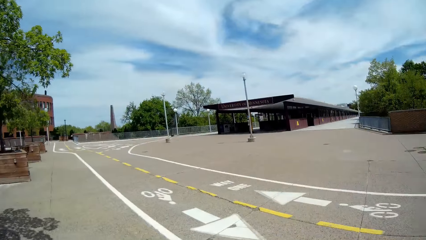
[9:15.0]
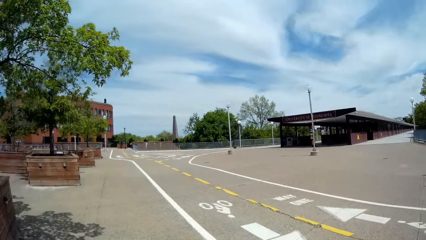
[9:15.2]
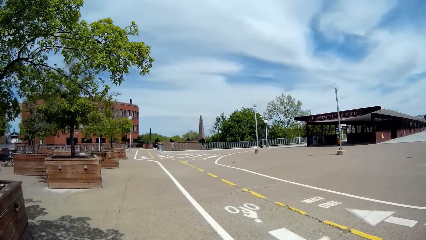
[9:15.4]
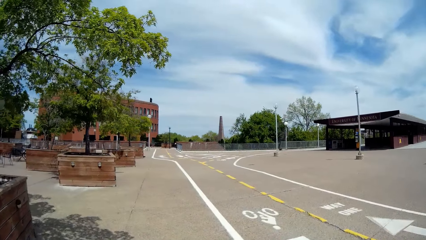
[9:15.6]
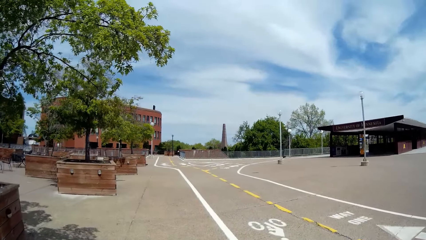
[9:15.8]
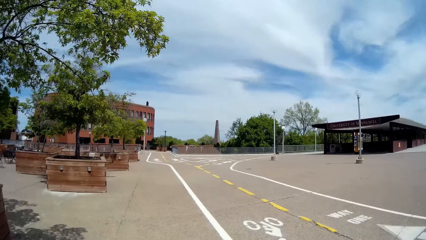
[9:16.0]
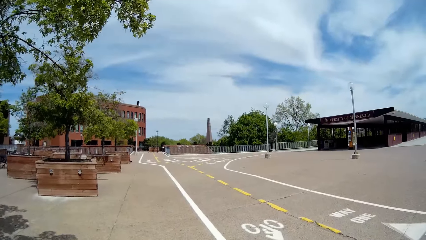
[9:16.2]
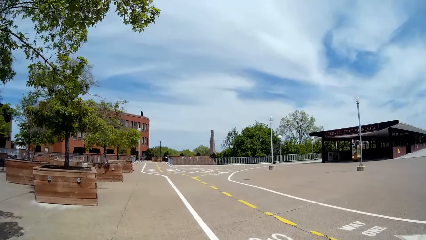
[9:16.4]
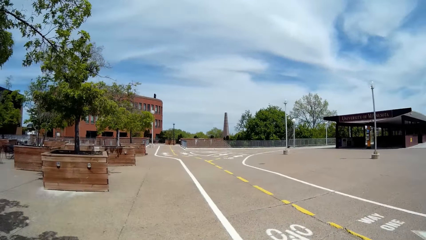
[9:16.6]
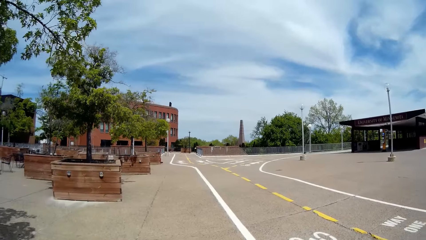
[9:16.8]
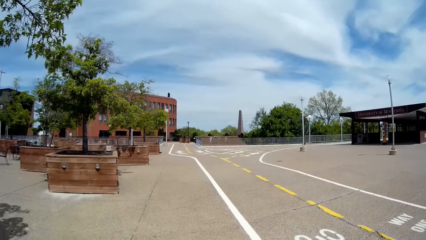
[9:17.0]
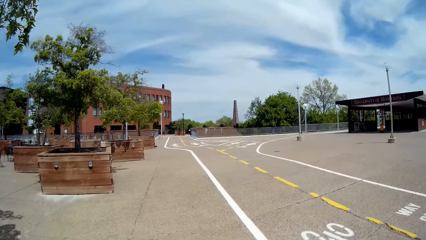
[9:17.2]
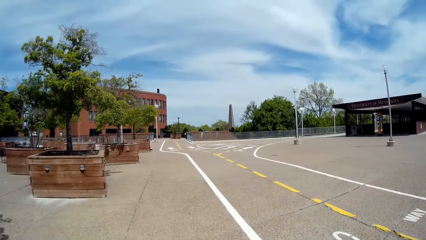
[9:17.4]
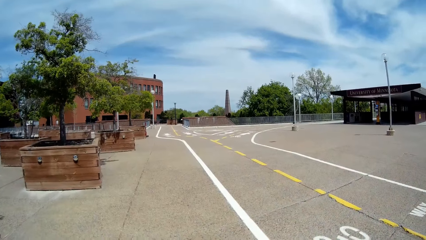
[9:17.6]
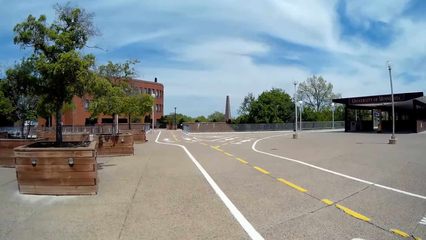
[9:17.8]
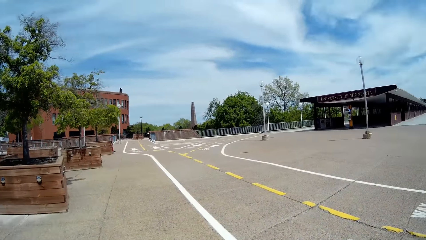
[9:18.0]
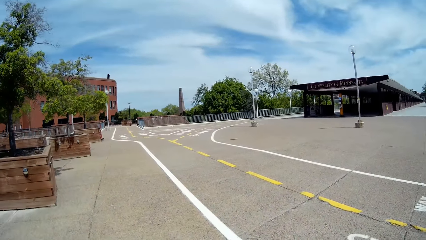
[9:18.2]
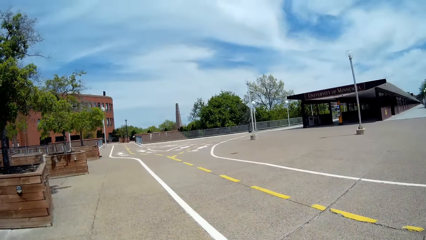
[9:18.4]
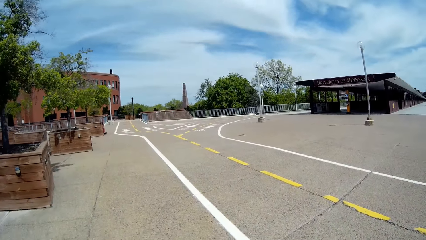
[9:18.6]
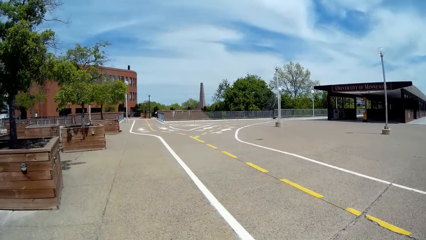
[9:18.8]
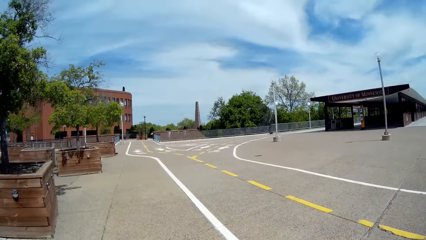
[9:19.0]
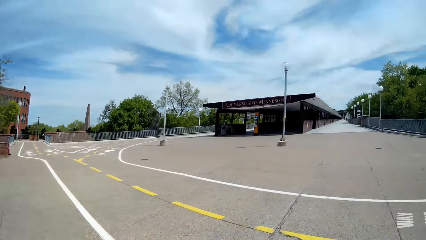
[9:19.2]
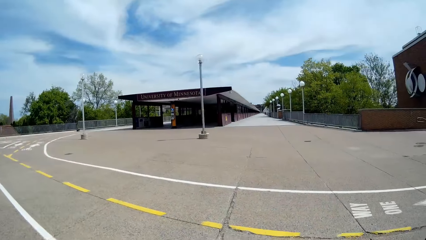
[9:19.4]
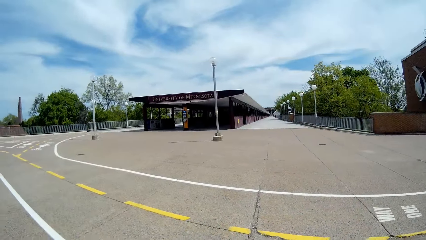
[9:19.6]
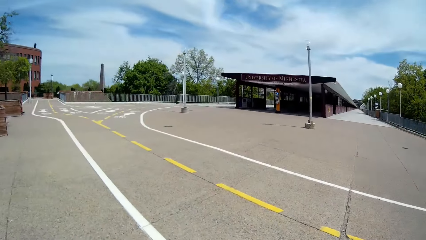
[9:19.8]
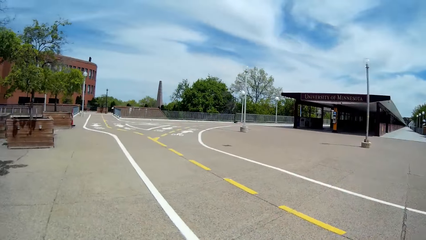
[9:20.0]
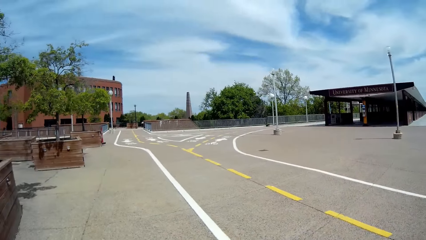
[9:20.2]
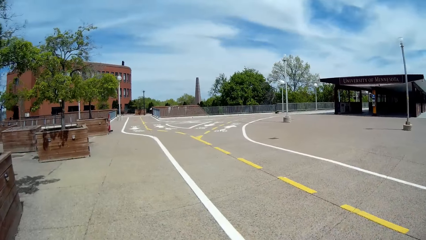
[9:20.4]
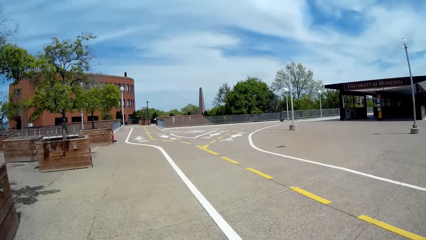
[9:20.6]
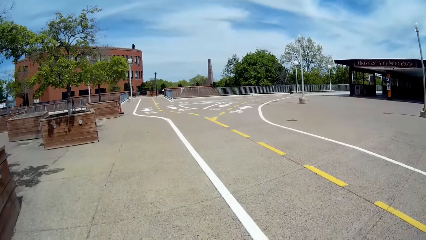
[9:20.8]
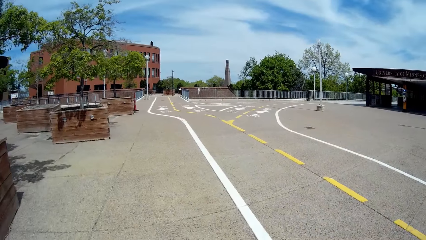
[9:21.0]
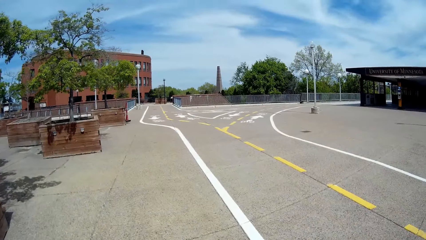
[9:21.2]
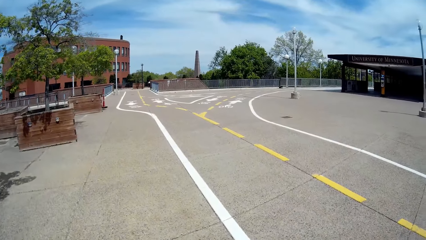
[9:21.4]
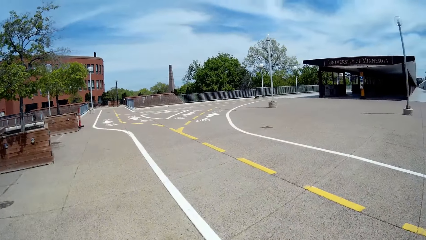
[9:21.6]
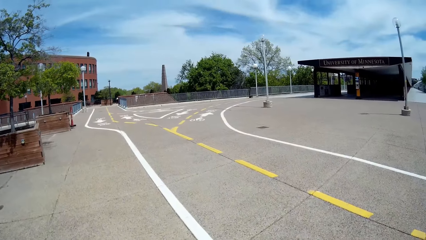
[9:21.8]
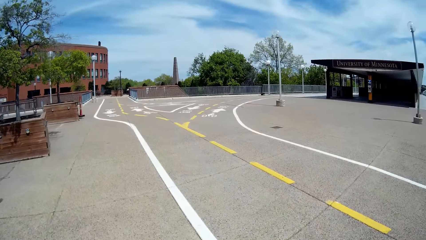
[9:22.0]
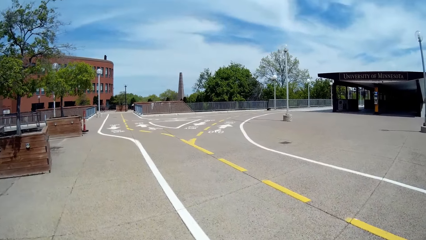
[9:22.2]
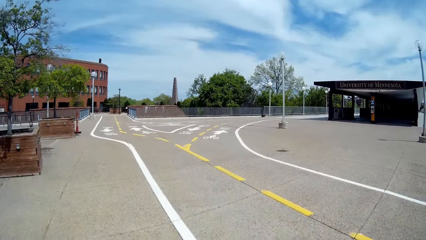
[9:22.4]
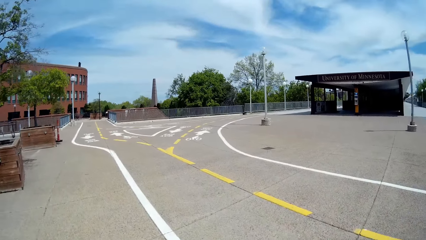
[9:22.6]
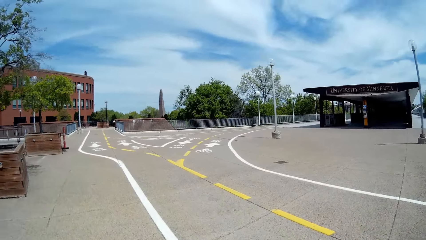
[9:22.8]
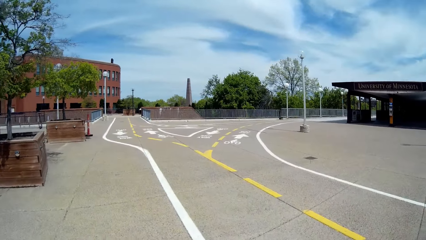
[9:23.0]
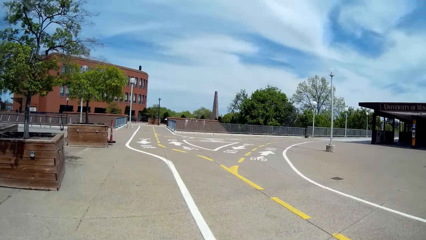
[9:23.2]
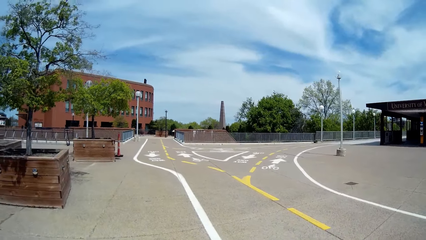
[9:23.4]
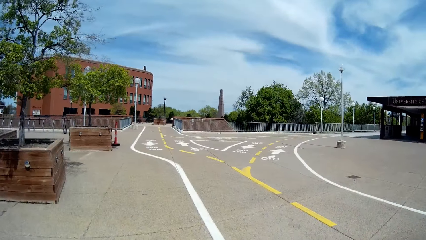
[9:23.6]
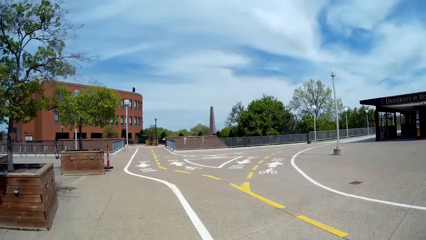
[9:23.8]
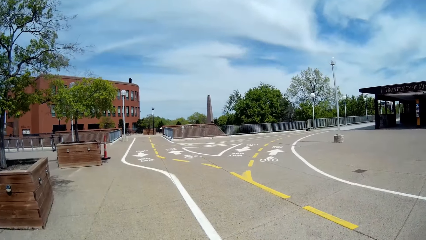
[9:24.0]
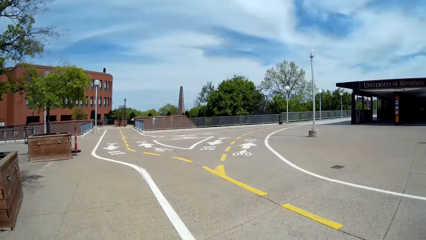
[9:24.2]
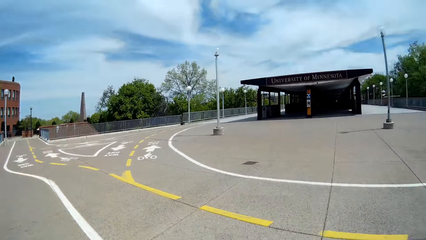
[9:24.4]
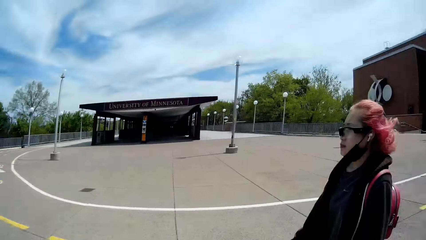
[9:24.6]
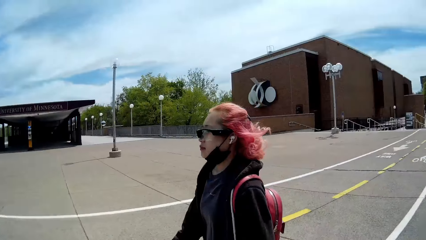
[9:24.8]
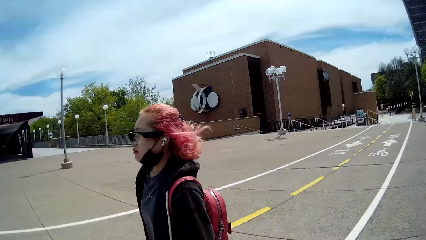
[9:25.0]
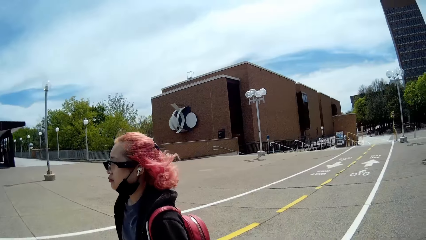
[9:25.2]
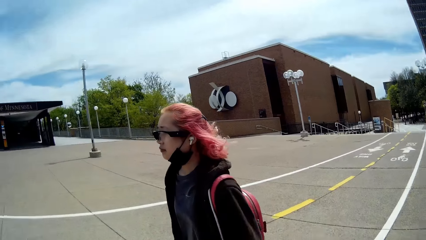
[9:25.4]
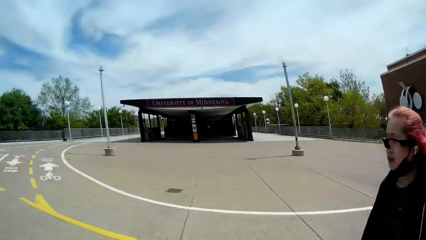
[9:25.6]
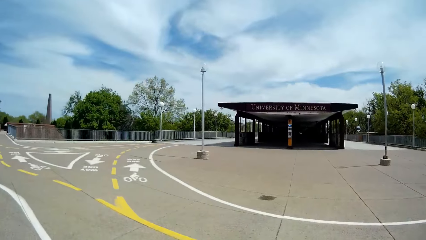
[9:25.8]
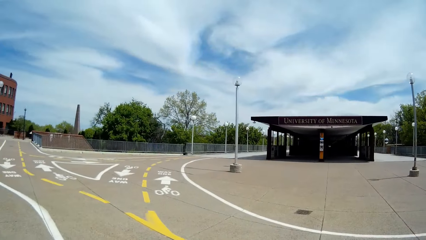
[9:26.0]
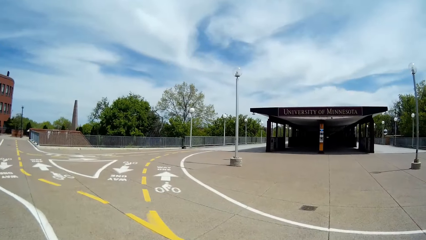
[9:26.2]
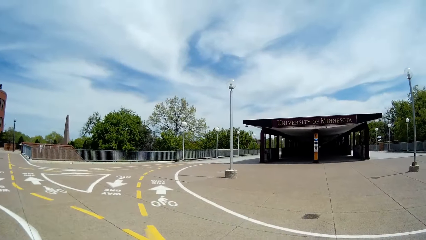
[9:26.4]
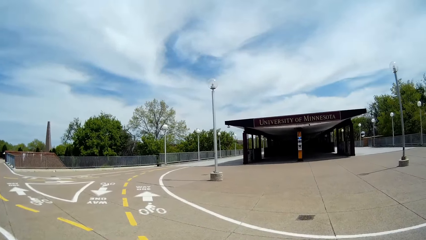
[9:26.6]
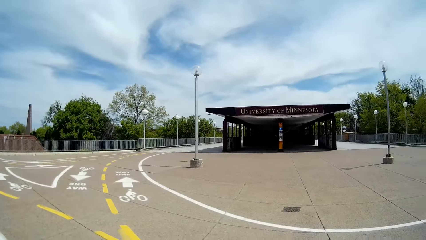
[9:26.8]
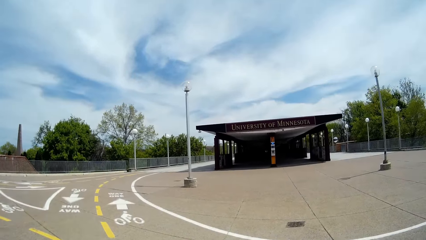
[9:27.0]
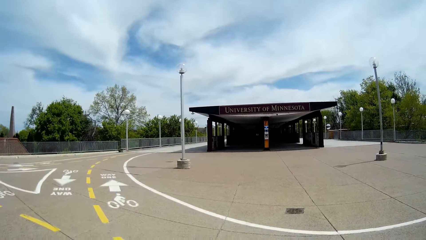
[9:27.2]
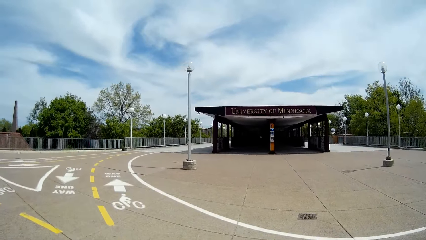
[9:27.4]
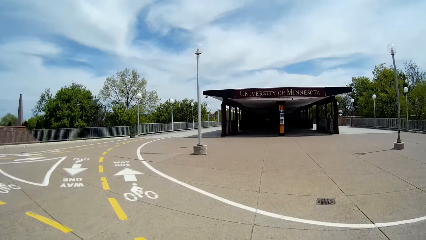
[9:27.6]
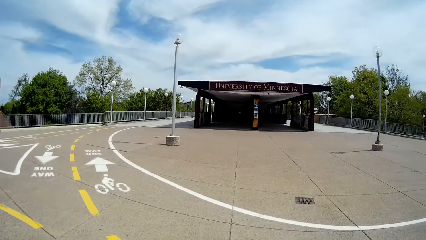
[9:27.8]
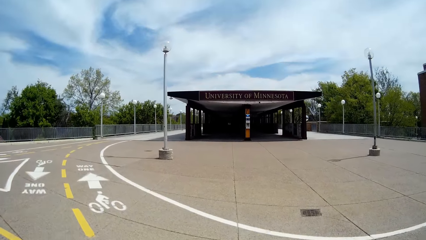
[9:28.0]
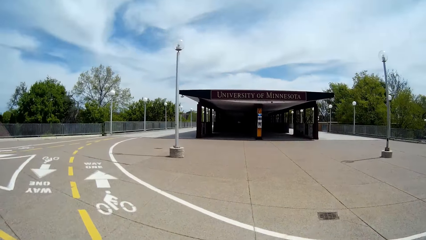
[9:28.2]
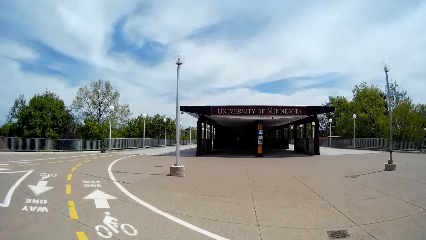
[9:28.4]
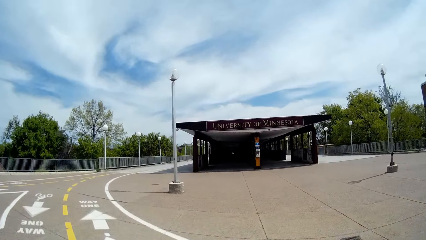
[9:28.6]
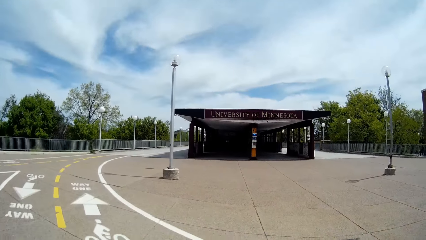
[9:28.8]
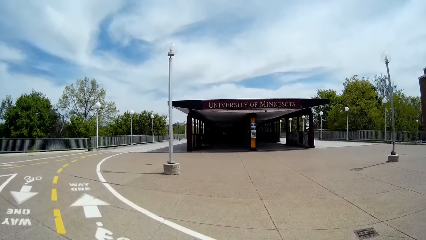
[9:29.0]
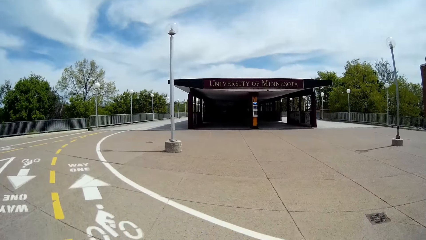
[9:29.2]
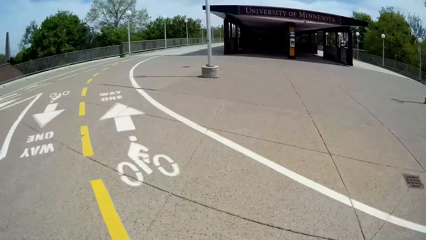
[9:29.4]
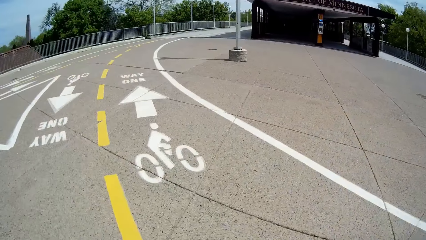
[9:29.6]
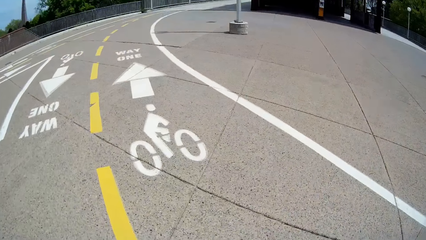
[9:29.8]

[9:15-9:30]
The woman interacts with the camera wearer along the campus. The woman walks along the road. The camera wearer walks along the road. They look around the road. They walk along the road. They look around the road. They walk along the road.
